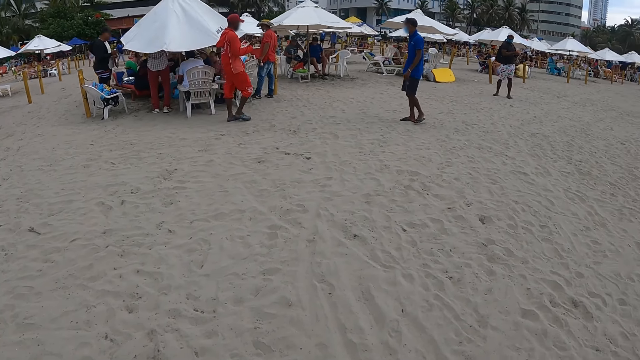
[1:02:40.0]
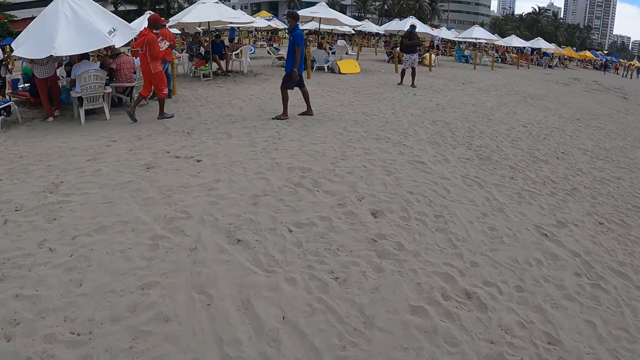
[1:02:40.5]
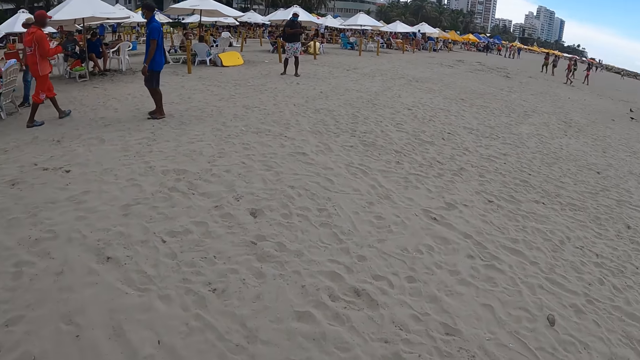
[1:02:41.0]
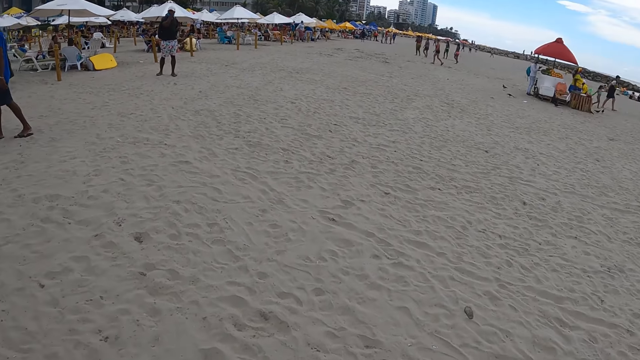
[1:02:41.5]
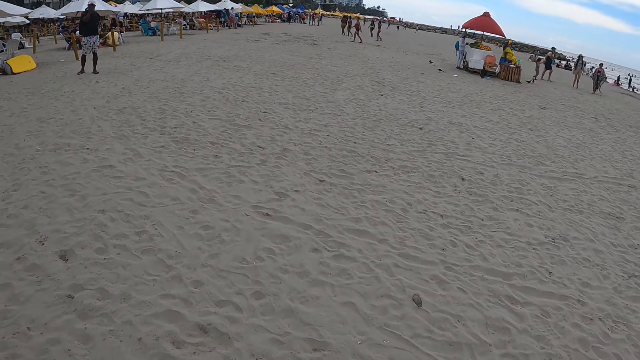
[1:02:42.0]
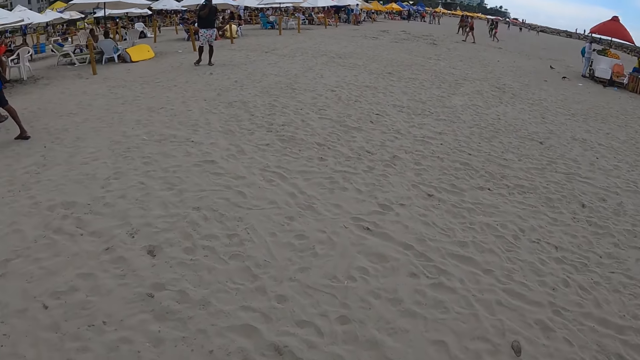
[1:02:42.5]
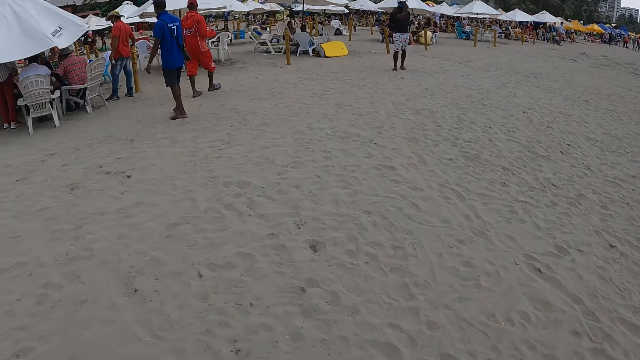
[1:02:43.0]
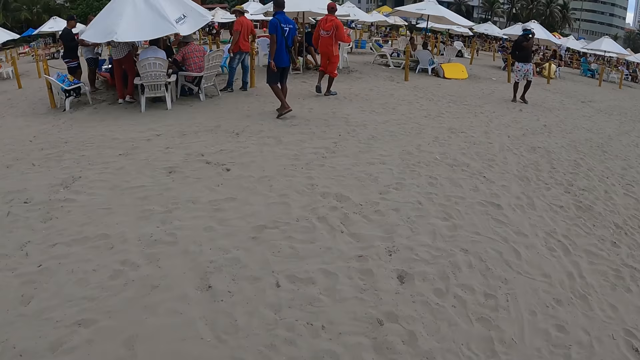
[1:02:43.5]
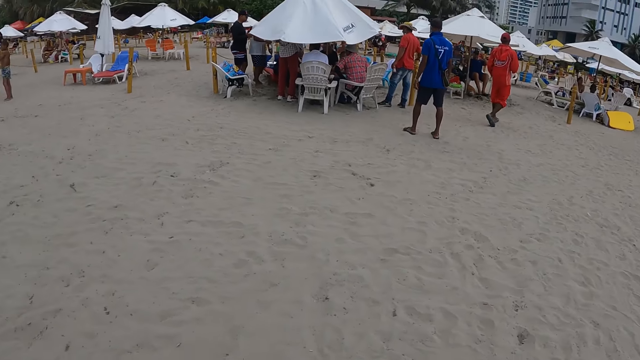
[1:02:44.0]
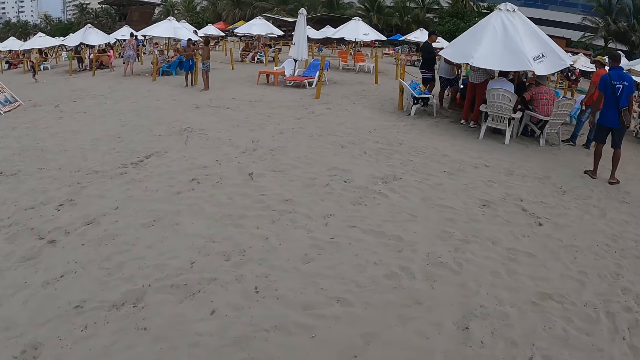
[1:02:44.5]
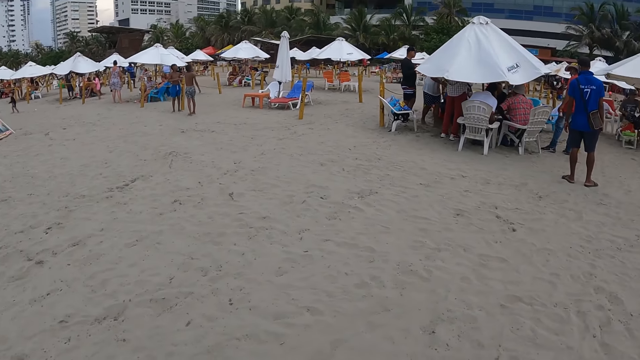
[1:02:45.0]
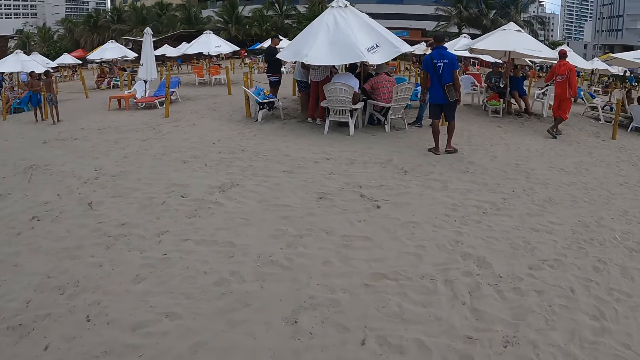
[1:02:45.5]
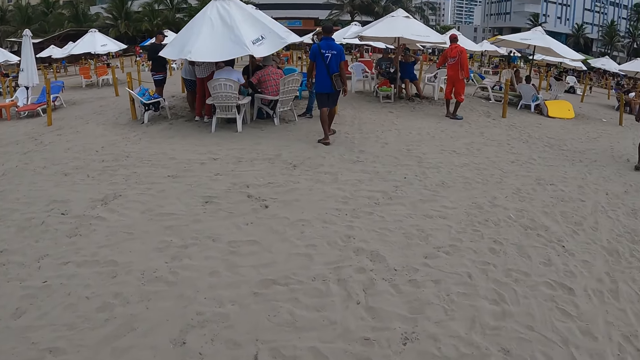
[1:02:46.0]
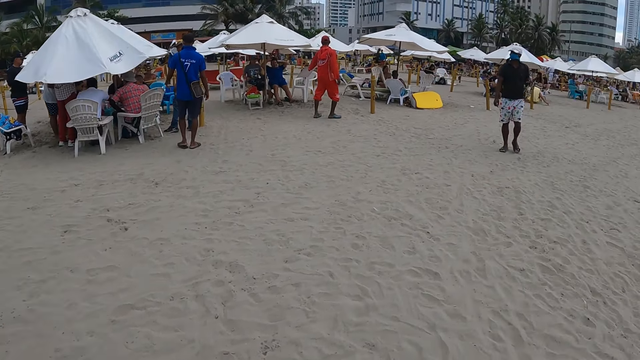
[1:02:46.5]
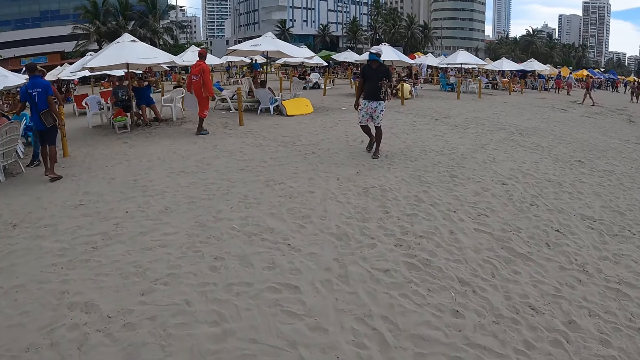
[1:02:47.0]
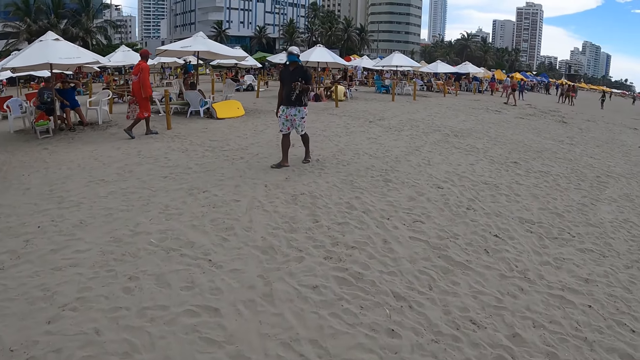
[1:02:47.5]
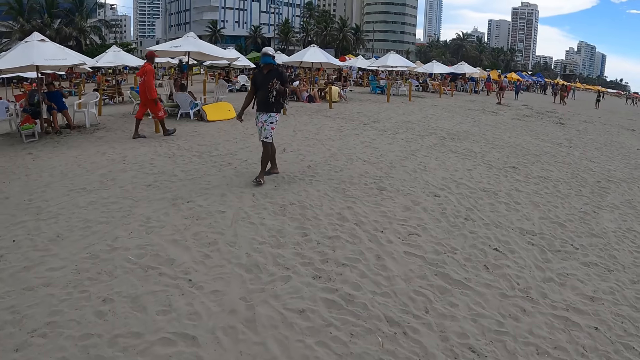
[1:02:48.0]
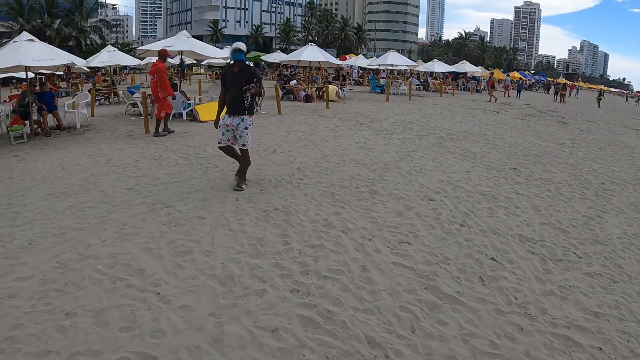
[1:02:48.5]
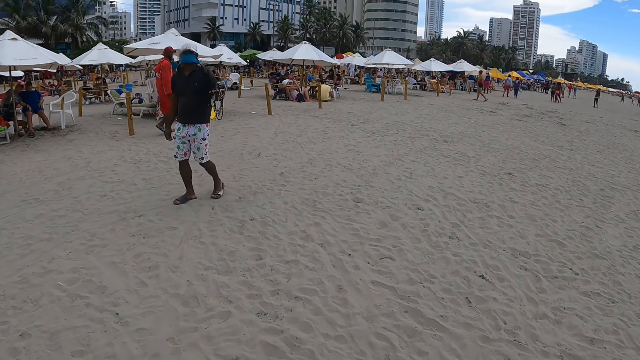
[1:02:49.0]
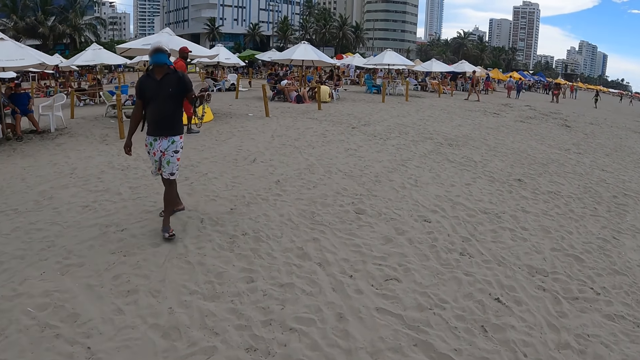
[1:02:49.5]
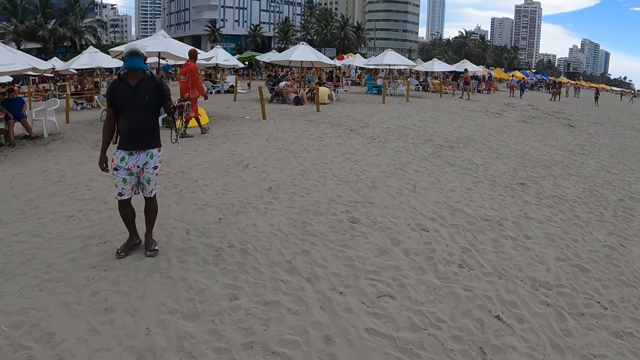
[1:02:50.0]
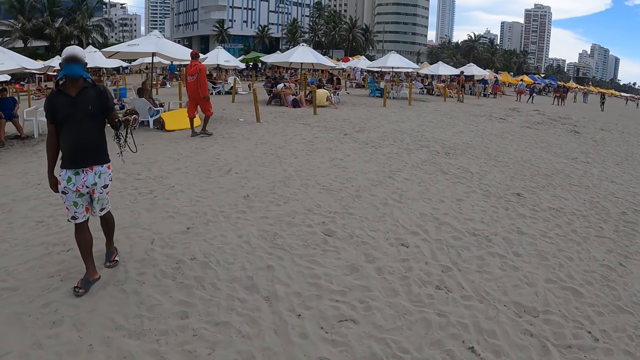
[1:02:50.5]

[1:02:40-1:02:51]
The camera wearer looks around the beach. They look around the beach. A hawker walks towards the camera wearer.

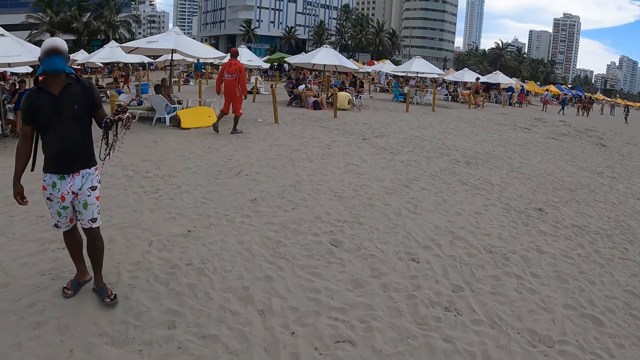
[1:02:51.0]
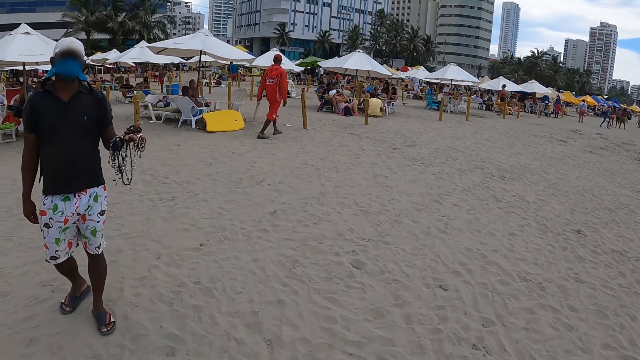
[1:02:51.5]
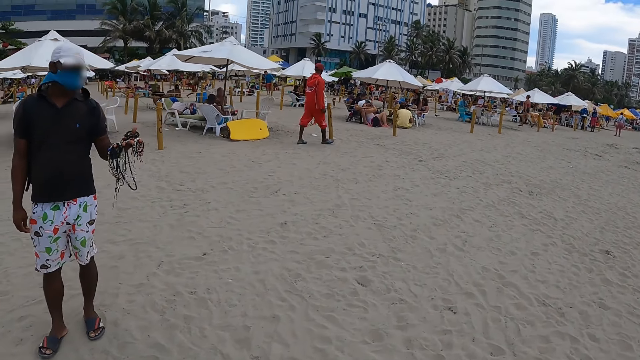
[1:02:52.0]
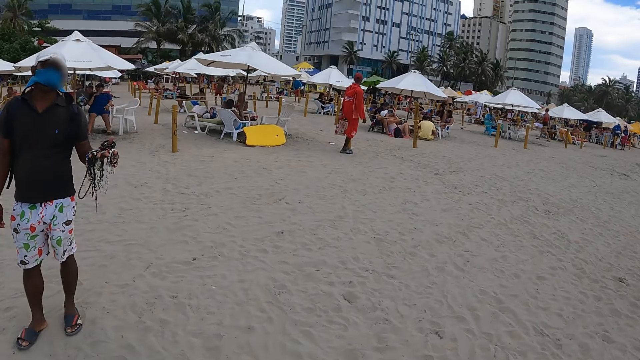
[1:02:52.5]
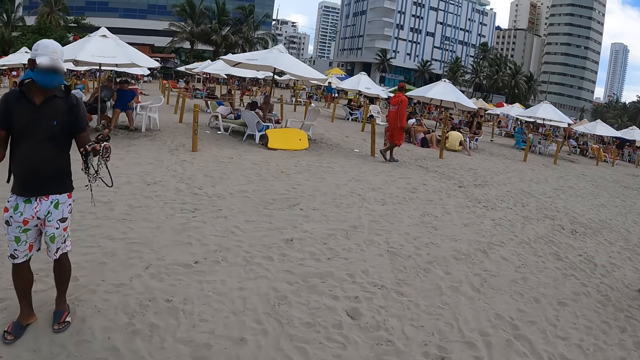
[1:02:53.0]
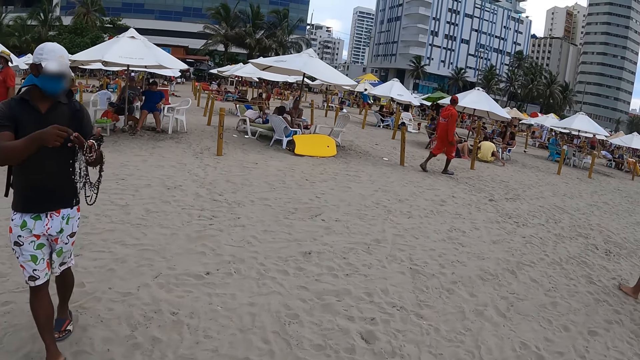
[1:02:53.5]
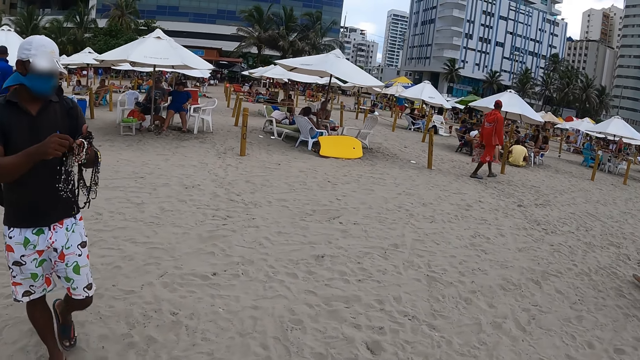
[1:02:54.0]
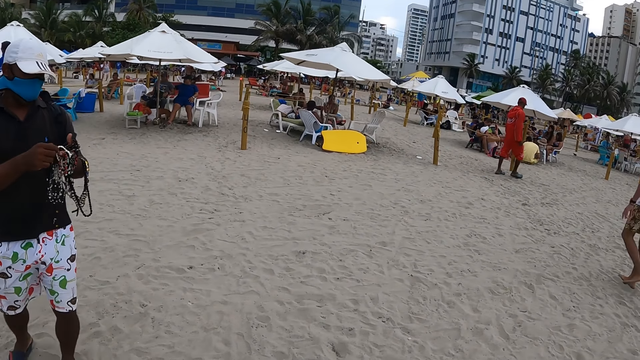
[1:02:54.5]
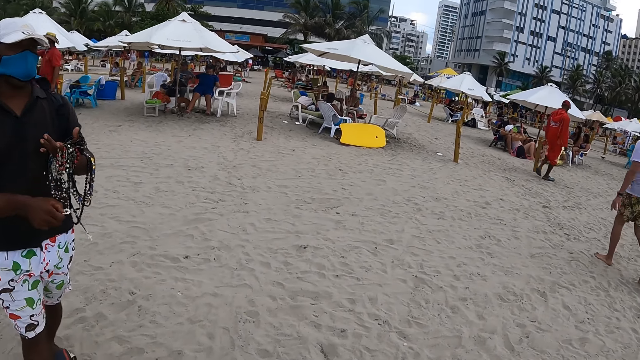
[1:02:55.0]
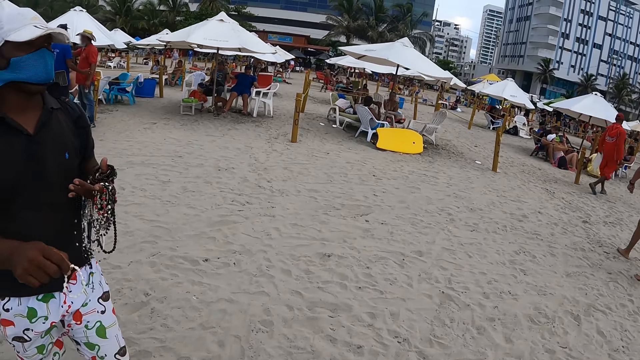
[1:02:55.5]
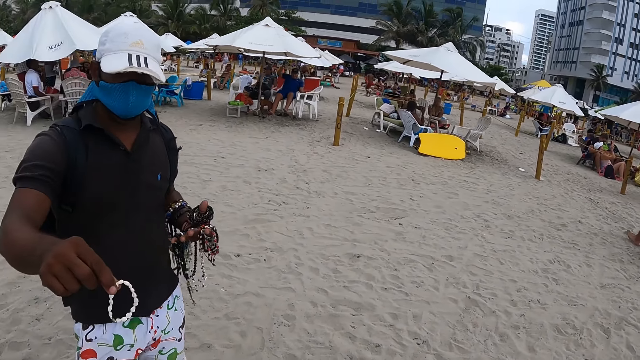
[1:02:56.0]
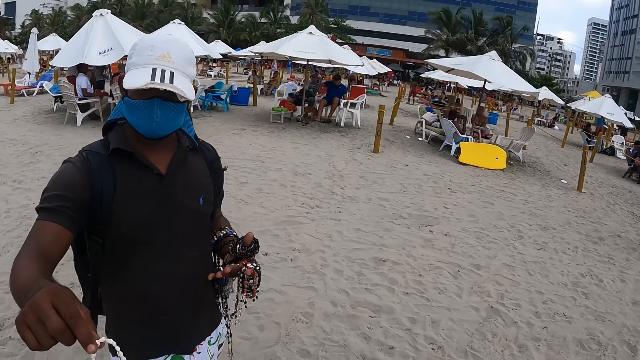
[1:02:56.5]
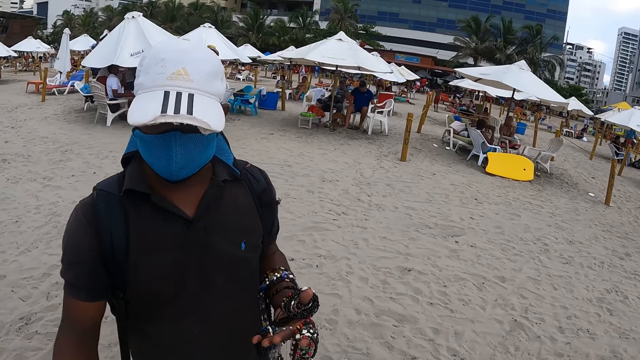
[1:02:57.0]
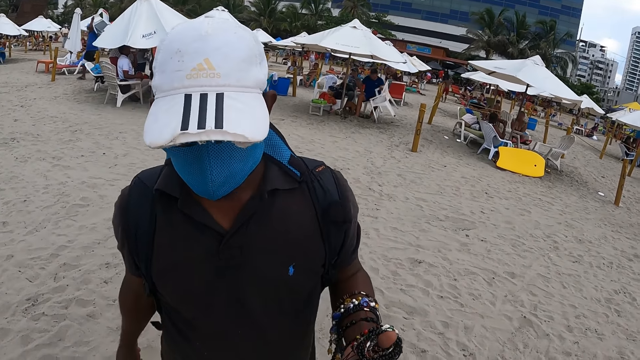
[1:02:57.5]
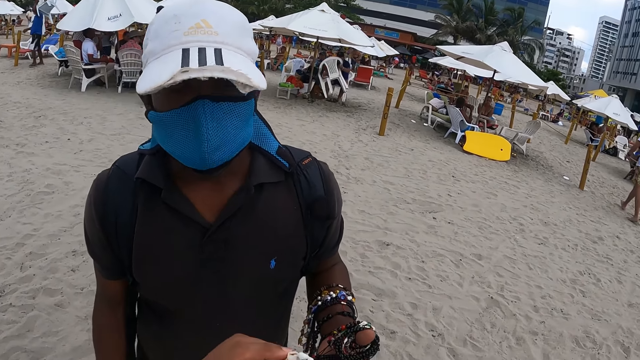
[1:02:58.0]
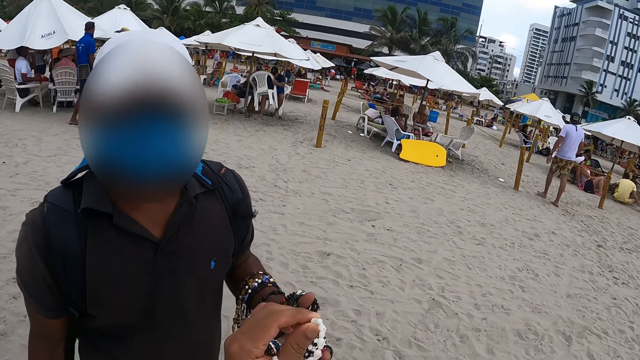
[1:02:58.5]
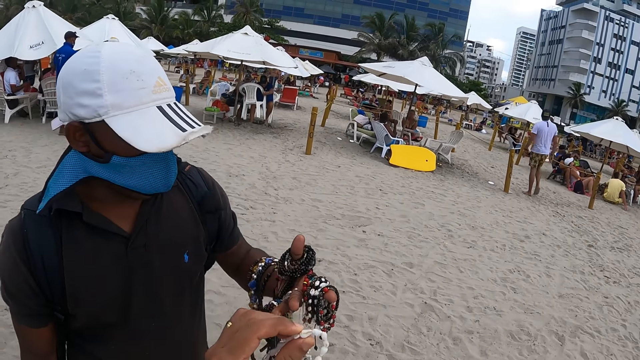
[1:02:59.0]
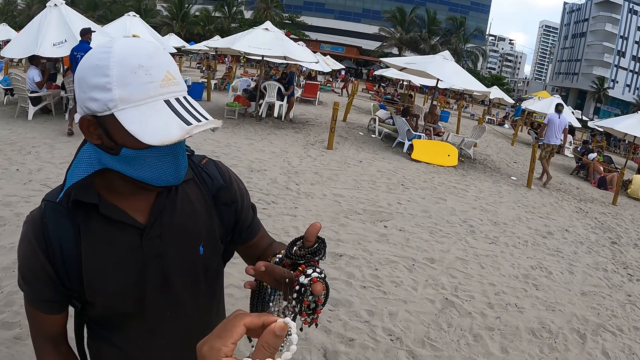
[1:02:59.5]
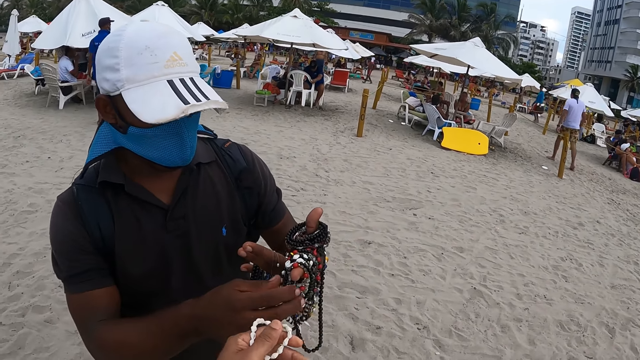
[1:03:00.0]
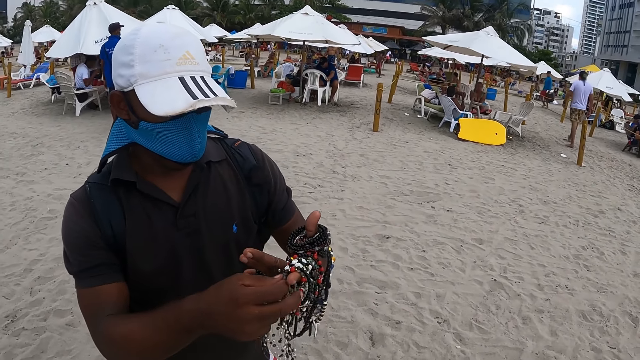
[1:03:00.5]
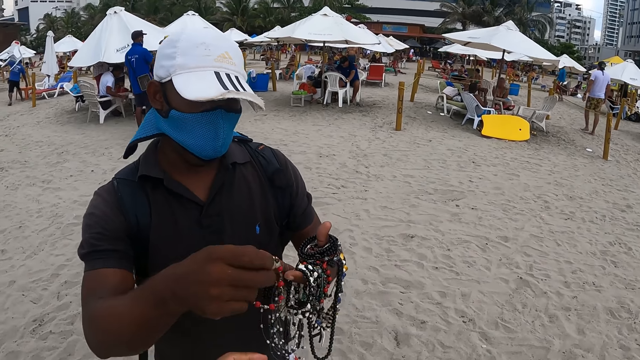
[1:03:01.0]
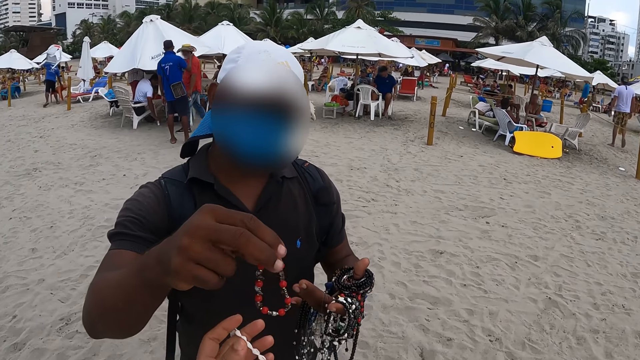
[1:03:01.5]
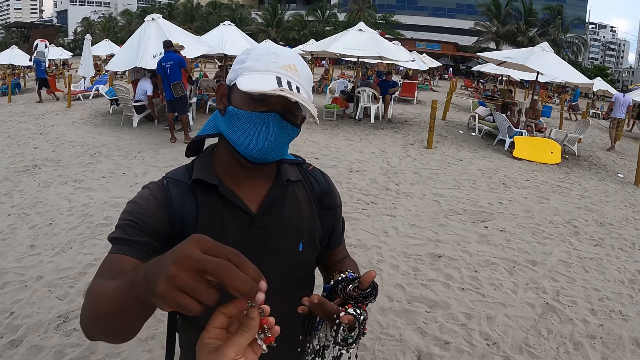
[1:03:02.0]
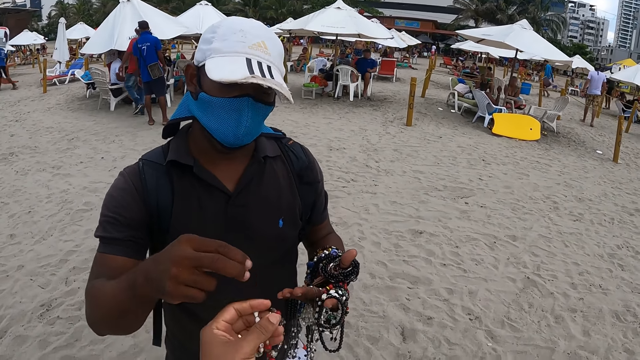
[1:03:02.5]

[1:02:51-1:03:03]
The hawker points at the bracelets on his left hand, lifts a bracelet from the left hand, and passes the bracelet to the camera wearer. The camera wearer inspects the bracelet. The hawker lifts a bracelet from the left hand. The camera wearer holds a bracelet with the left hand. The hawker hands over a bracelet to the camera wearer.
